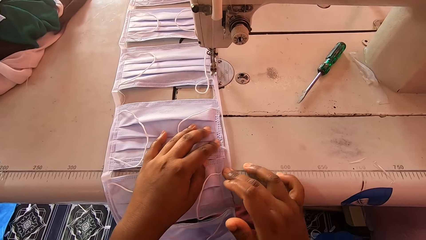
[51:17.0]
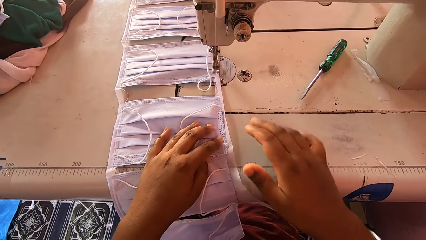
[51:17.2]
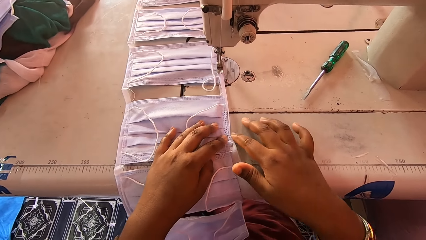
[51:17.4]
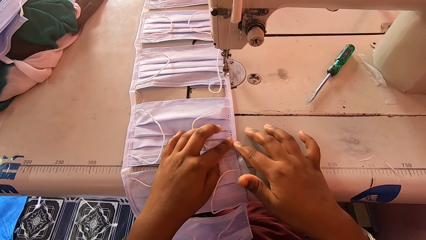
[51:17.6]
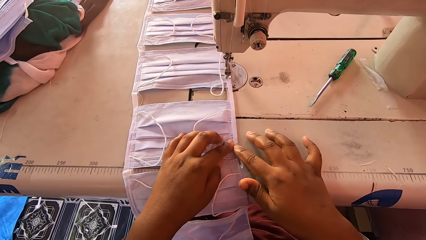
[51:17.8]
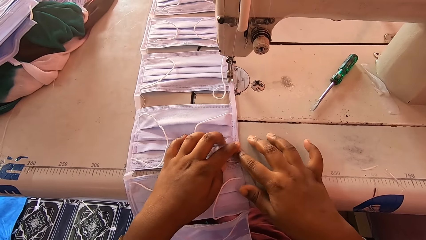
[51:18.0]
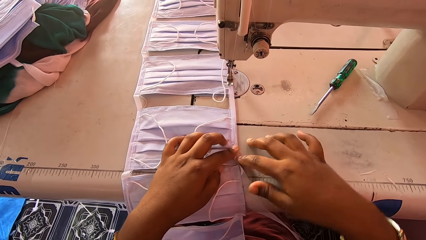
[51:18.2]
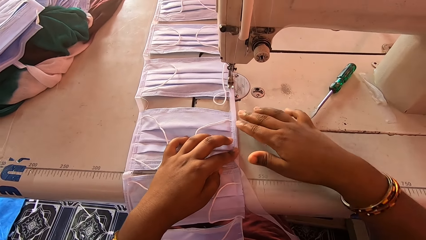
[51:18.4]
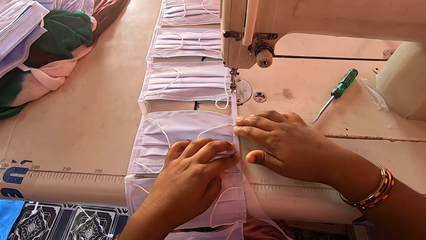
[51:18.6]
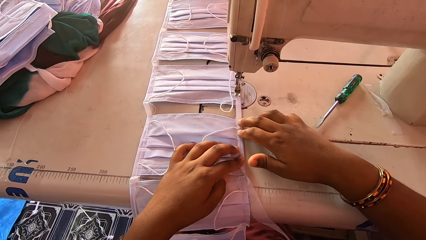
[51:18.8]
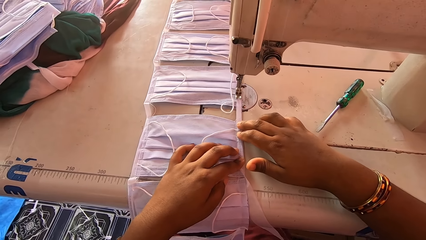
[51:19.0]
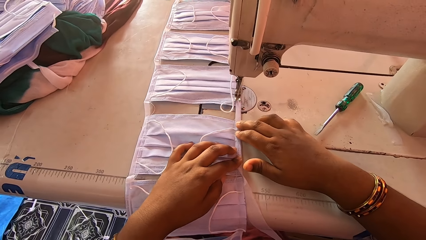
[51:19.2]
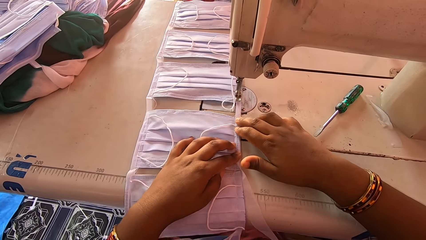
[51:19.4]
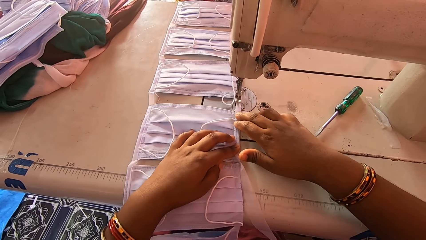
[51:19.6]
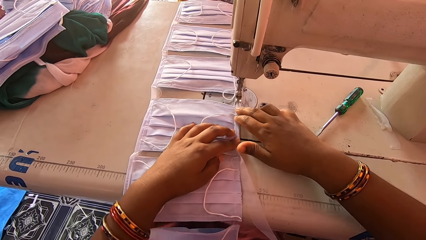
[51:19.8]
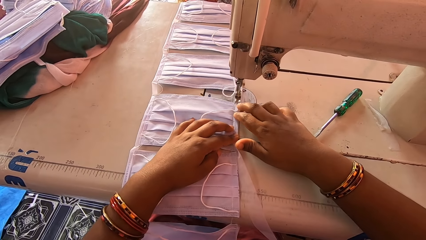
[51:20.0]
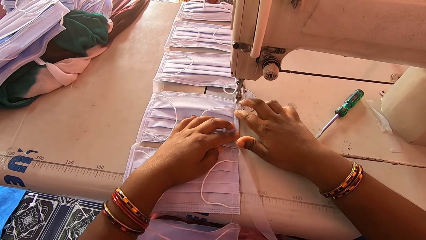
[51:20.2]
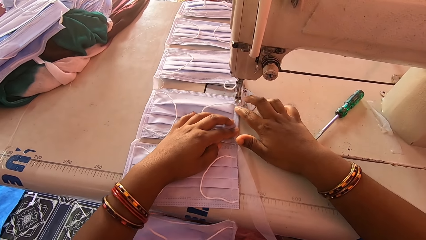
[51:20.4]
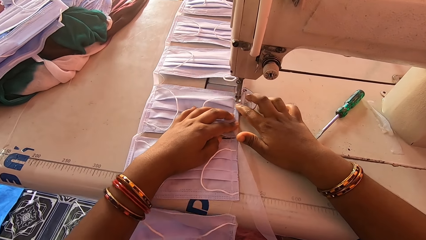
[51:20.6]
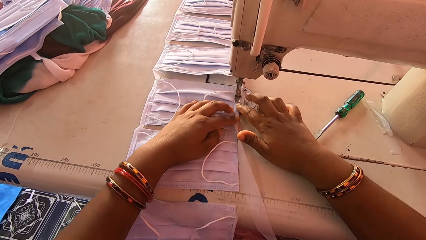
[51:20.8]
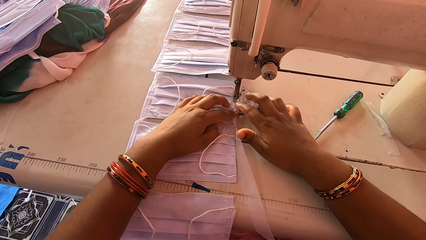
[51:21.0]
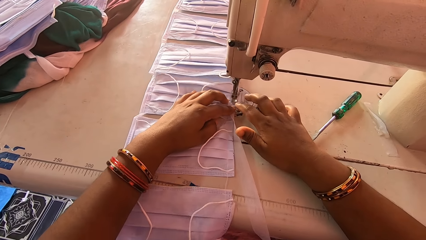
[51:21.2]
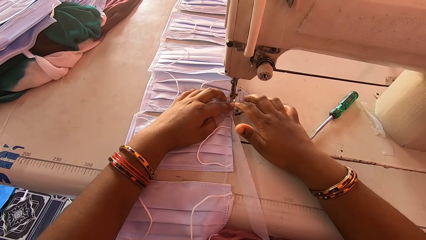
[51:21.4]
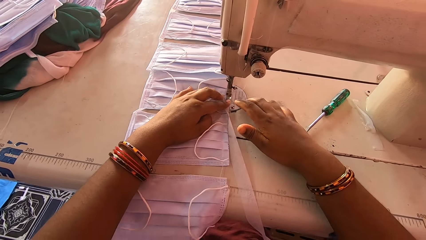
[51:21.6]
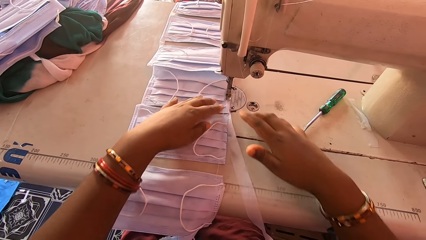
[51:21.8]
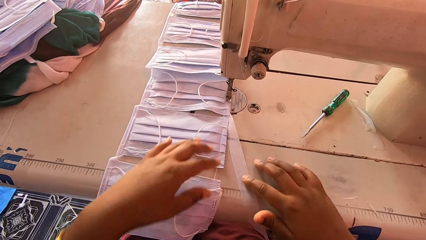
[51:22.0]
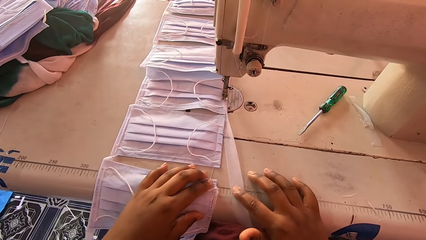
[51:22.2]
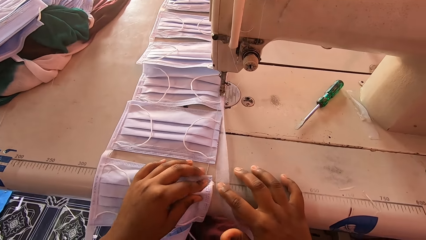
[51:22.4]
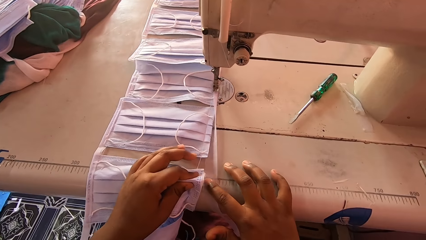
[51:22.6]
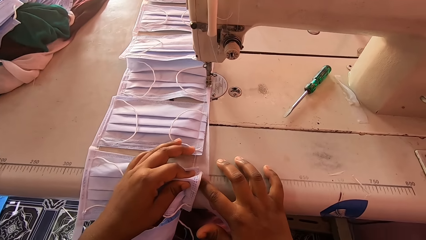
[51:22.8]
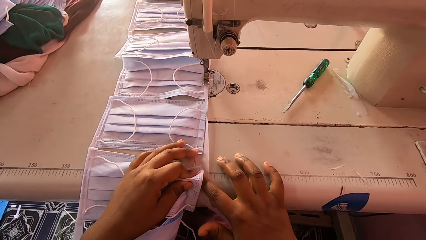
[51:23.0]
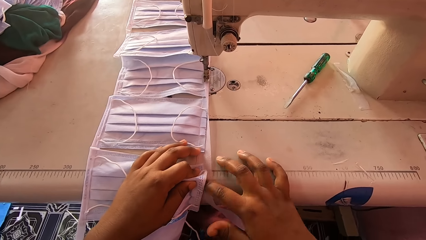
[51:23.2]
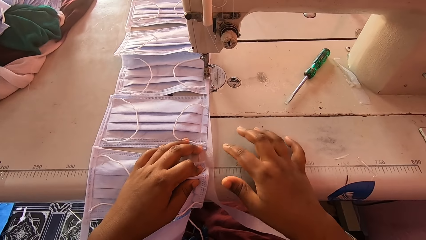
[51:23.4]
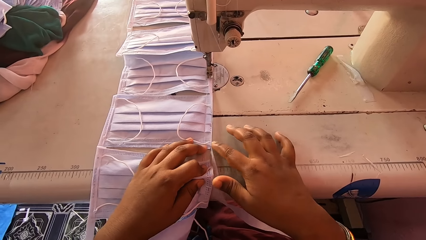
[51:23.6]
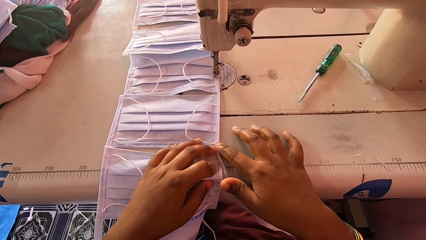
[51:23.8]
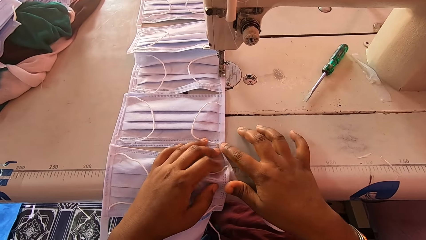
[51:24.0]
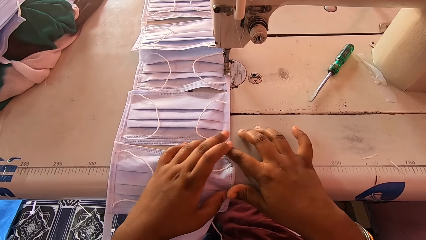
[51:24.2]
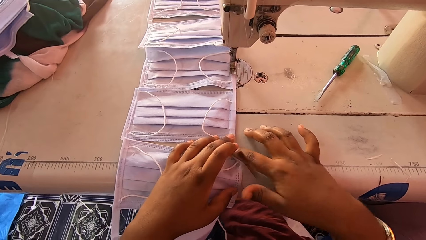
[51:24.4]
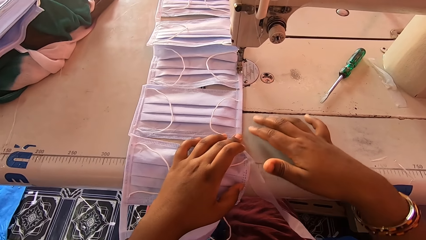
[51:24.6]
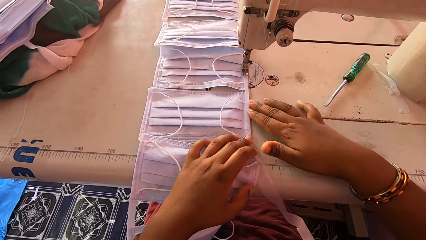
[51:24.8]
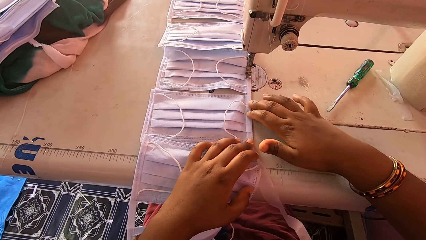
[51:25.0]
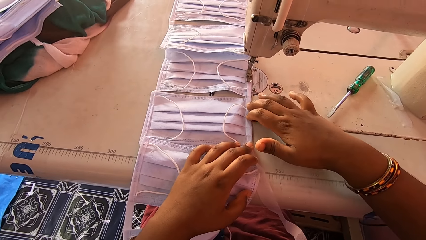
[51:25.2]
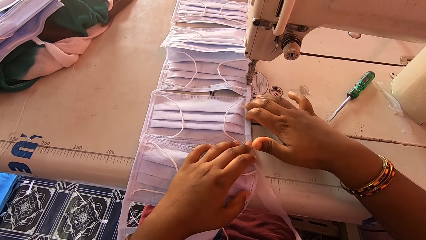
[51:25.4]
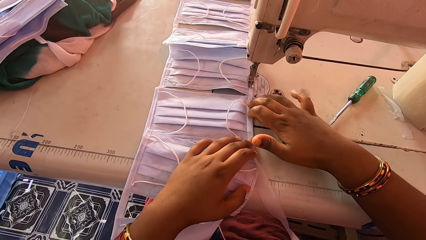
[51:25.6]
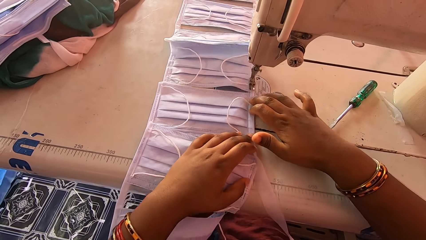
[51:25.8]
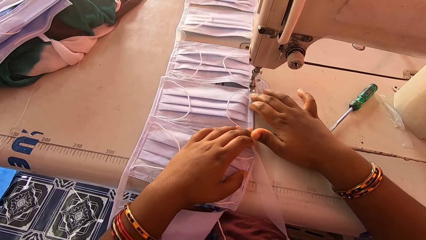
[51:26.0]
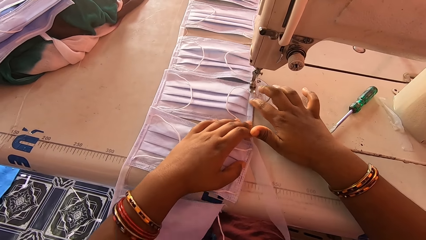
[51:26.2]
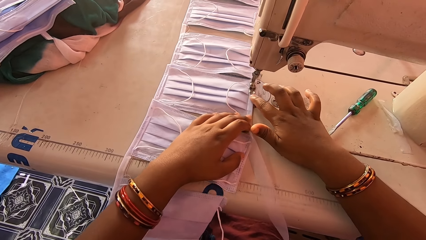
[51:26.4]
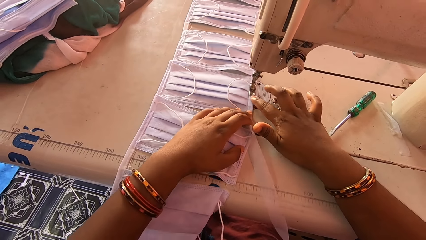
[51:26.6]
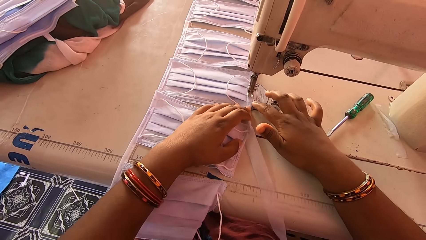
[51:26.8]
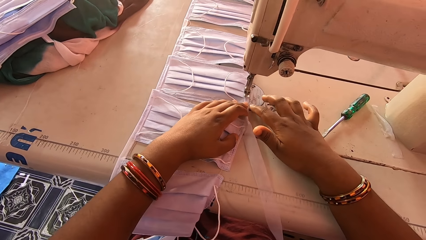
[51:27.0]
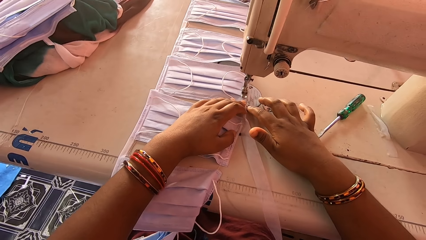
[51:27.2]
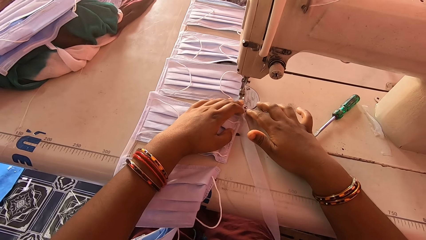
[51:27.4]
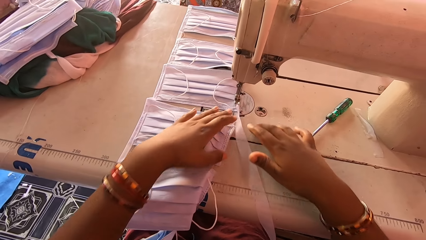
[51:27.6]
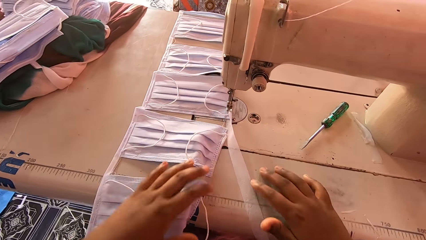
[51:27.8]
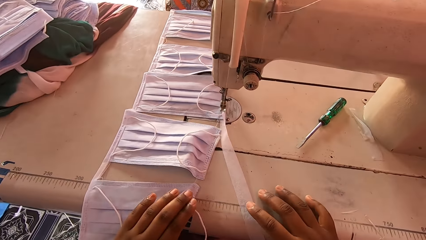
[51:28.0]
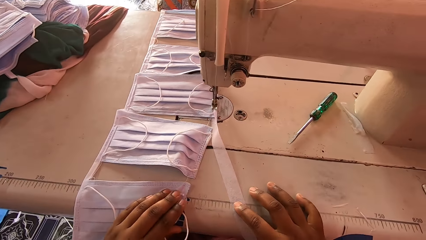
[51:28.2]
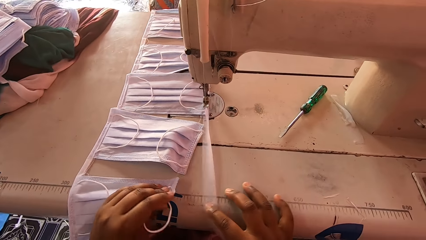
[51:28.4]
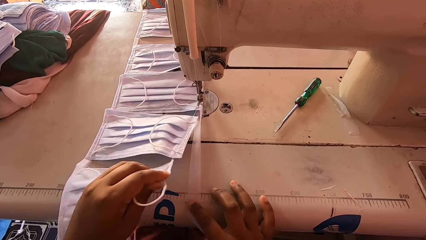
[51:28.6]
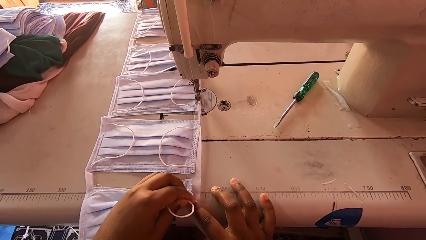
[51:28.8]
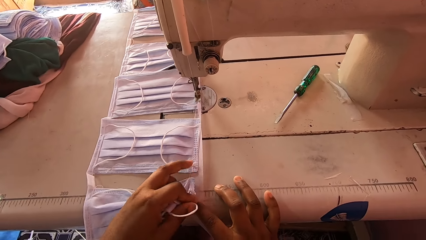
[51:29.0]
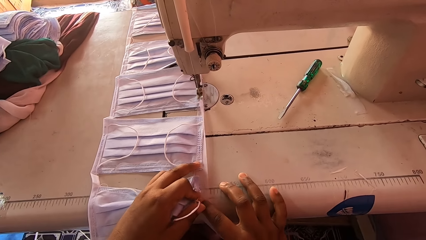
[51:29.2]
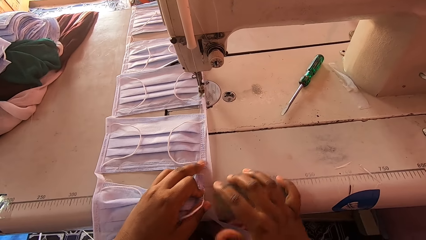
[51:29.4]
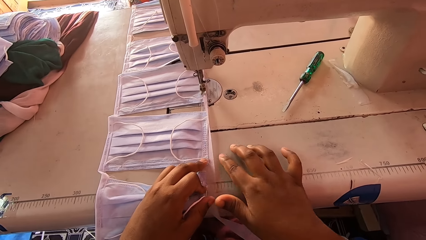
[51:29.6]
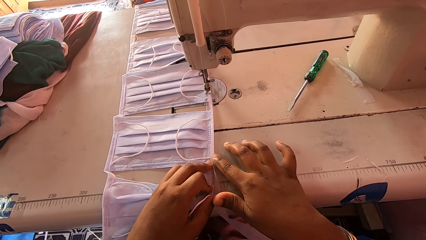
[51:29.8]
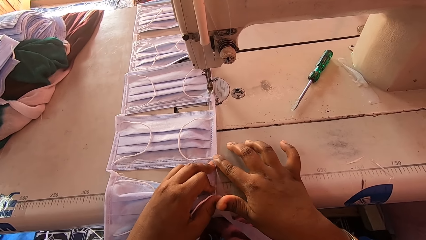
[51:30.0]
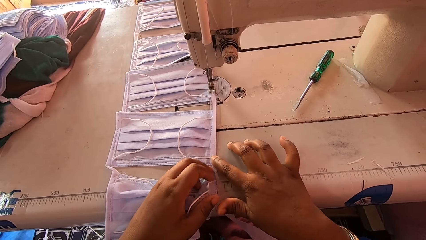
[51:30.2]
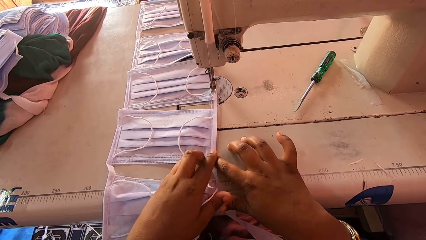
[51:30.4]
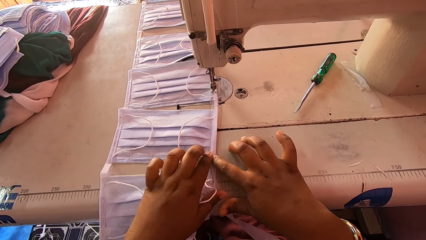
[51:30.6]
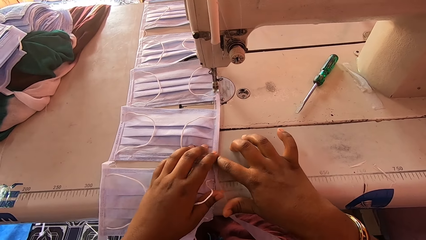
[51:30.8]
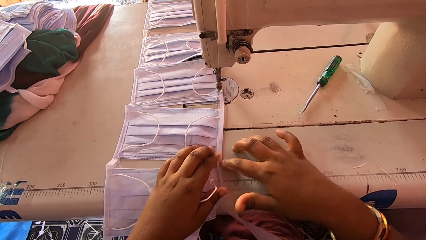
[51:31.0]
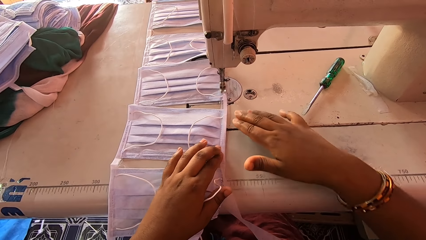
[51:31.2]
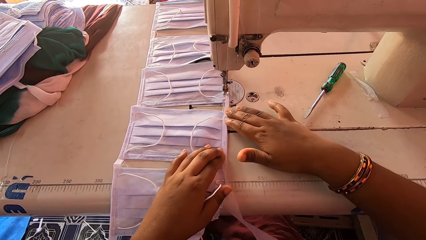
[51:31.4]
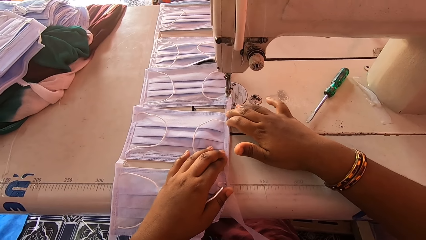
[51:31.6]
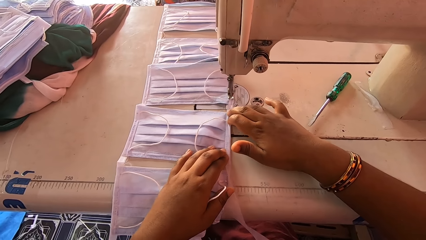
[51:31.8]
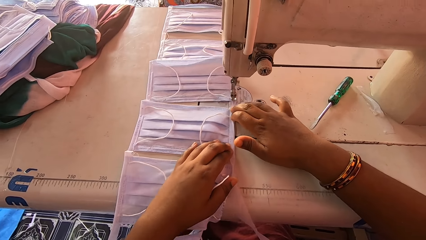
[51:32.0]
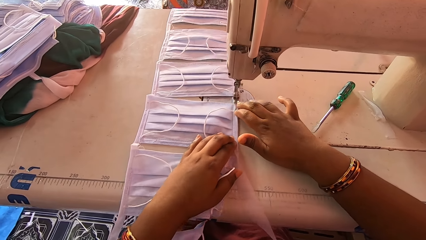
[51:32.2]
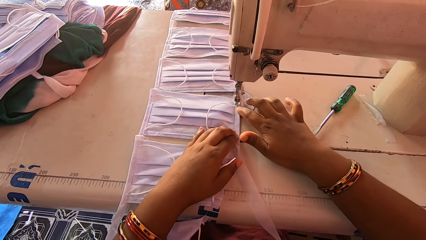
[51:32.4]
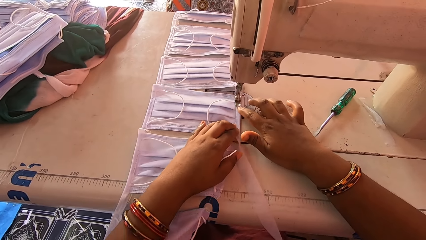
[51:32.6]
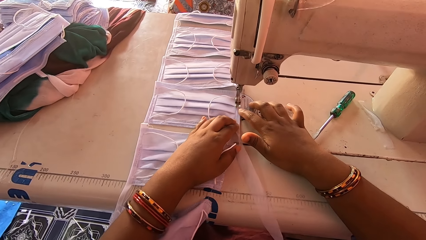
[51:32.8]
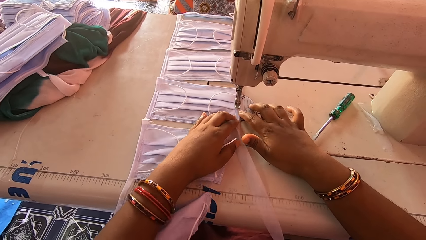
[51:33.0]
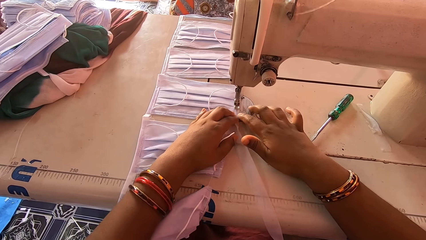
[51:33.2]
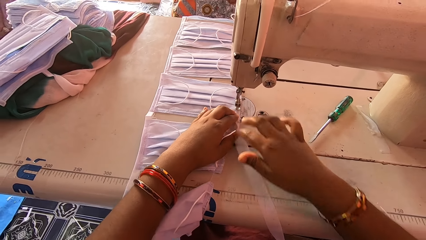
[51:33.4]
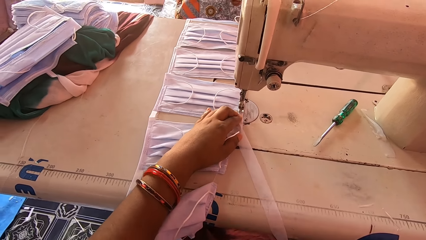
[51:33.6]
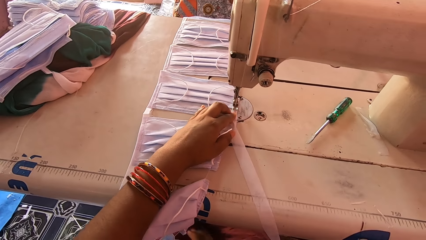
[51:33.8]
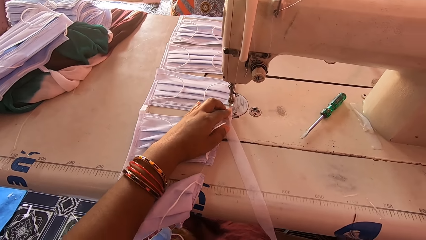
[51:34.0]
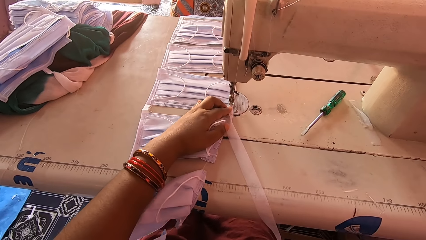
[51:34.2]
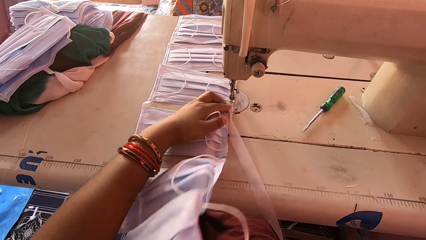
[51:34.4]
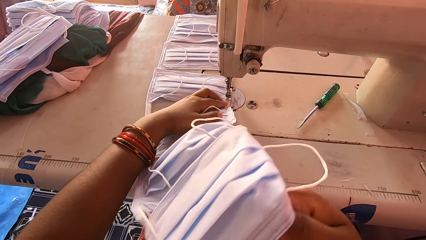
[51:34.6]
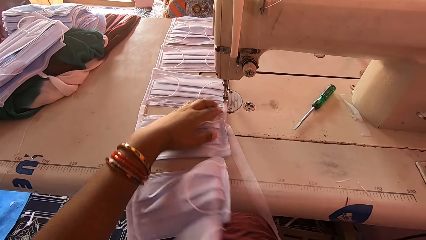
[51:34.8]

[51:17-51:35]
The camera wearer folds the piece of cloth. They sew the masks with a sewing machine. They align the masks with the hem material. They fold the piece of cloth. They sew the masks with a sewing machine. They align the masks with the hem material. They fold the piece of cloth. They sew the masks with a sewing machine.
